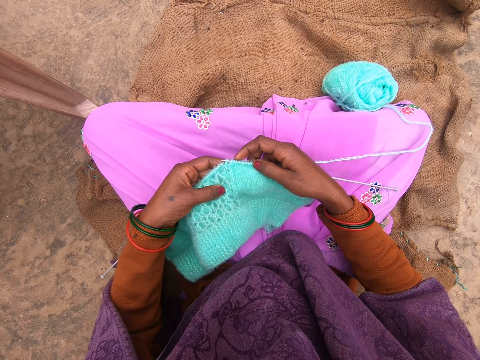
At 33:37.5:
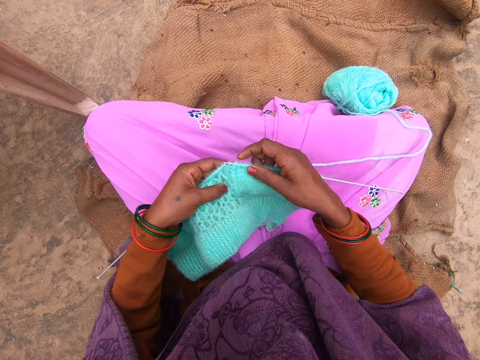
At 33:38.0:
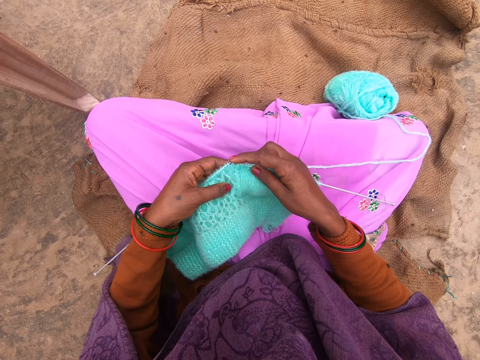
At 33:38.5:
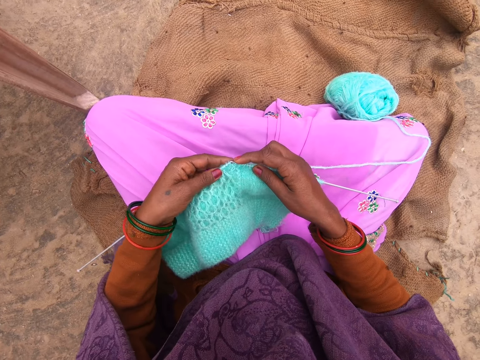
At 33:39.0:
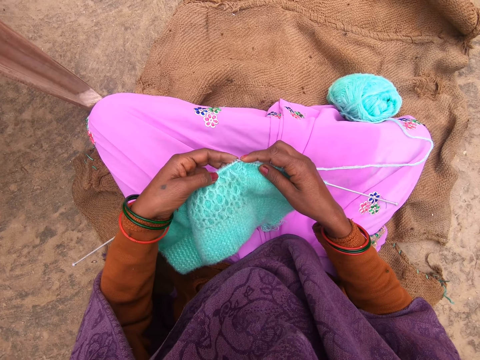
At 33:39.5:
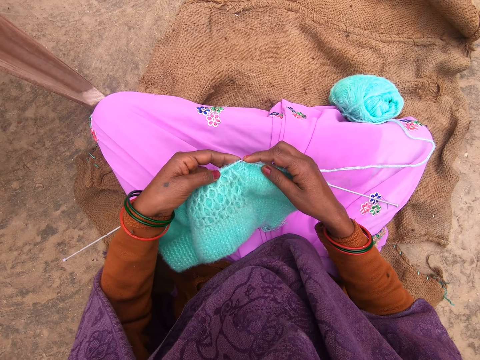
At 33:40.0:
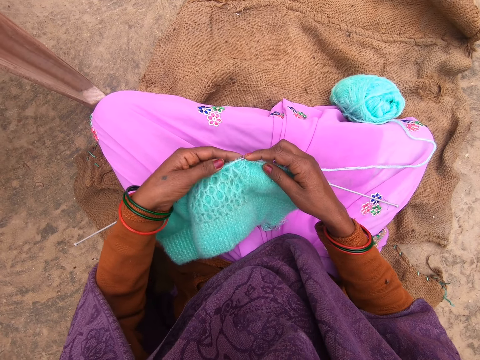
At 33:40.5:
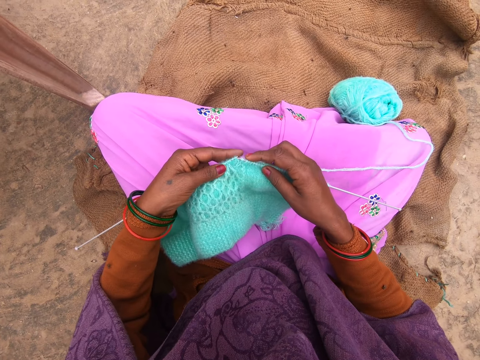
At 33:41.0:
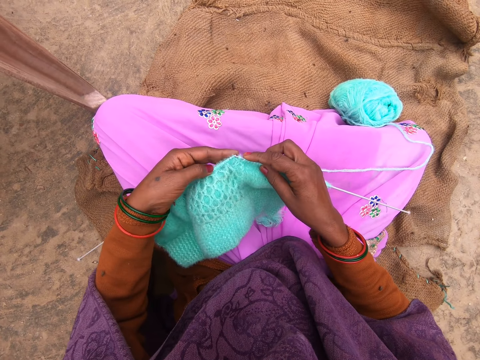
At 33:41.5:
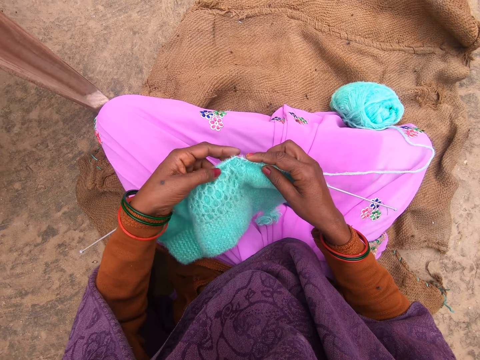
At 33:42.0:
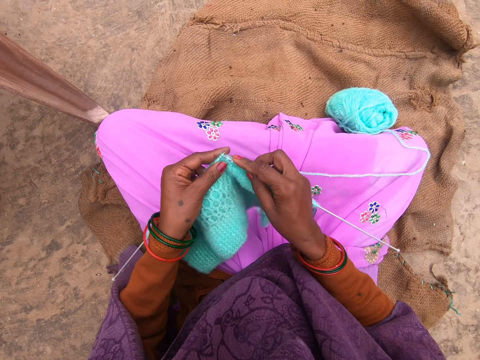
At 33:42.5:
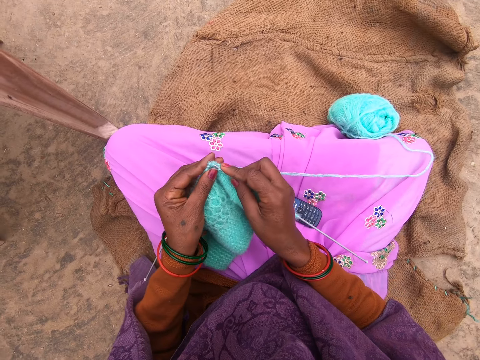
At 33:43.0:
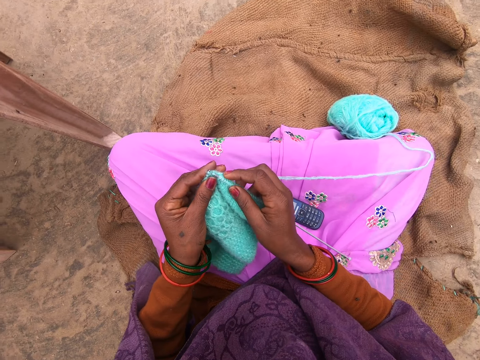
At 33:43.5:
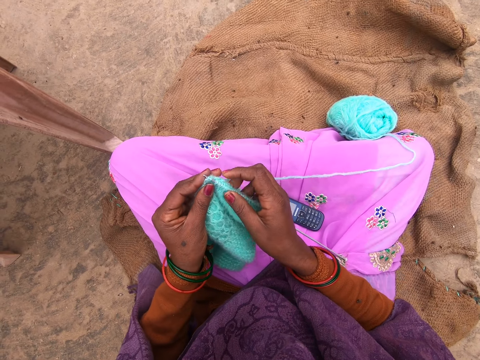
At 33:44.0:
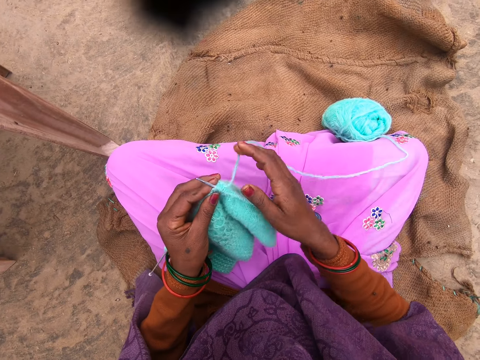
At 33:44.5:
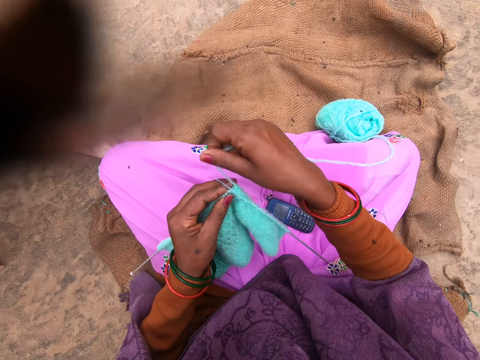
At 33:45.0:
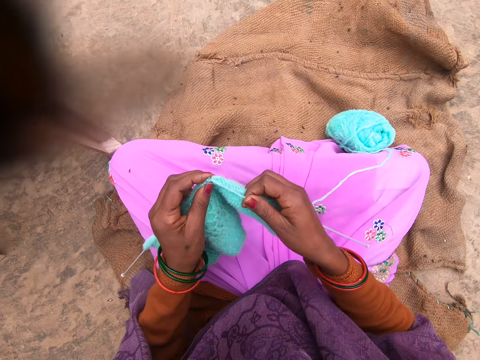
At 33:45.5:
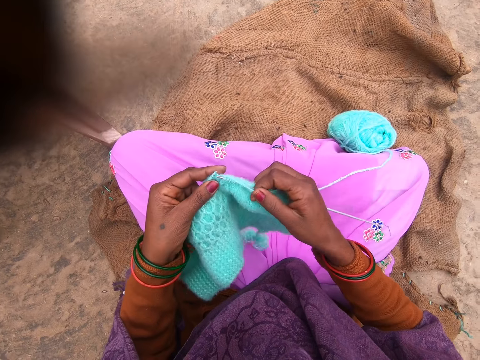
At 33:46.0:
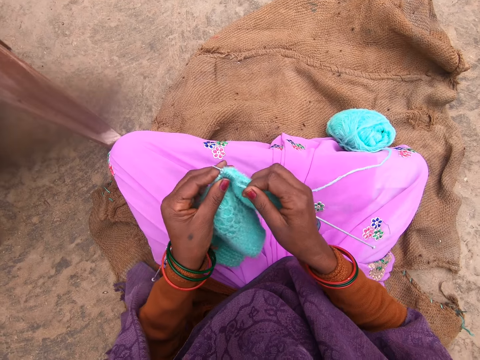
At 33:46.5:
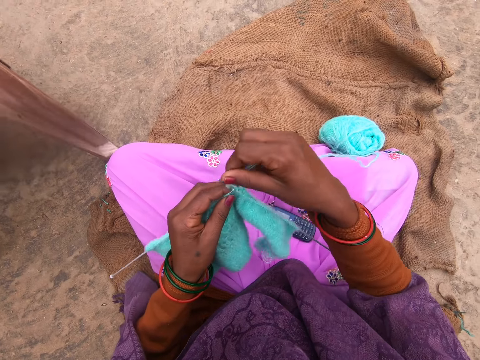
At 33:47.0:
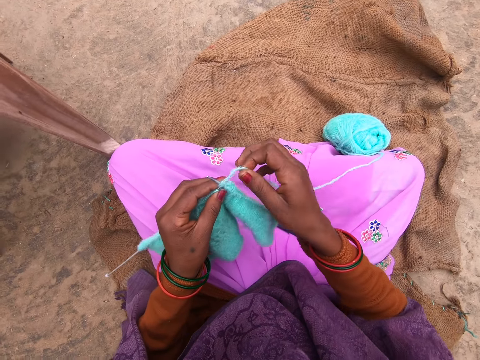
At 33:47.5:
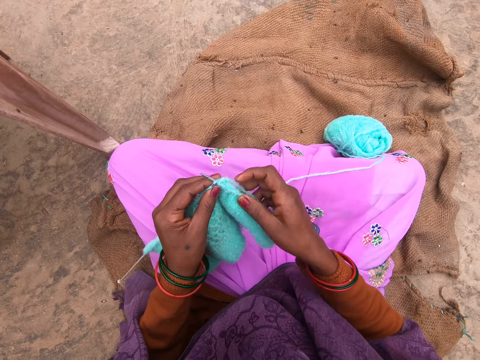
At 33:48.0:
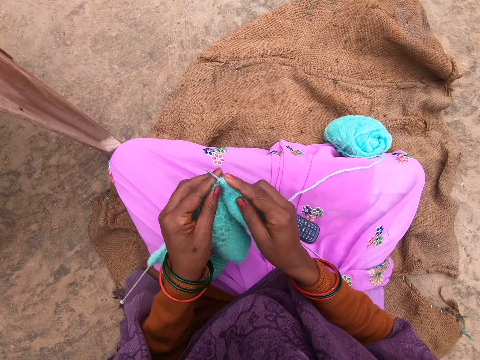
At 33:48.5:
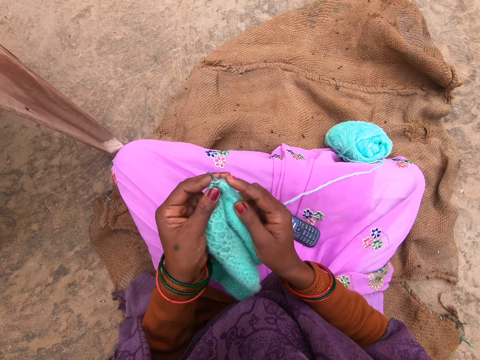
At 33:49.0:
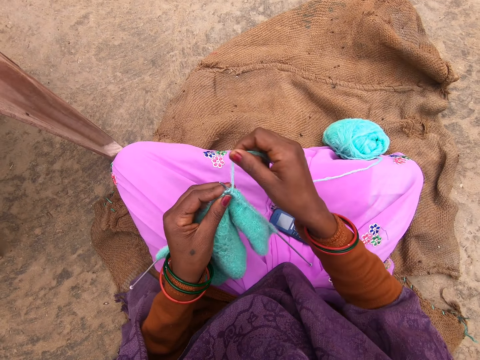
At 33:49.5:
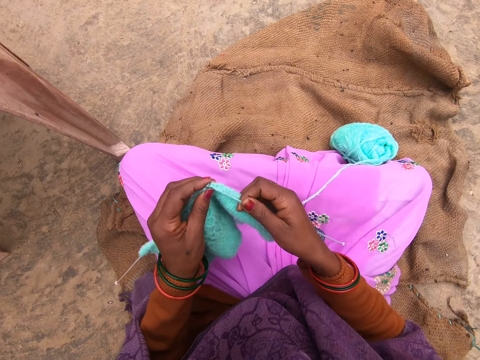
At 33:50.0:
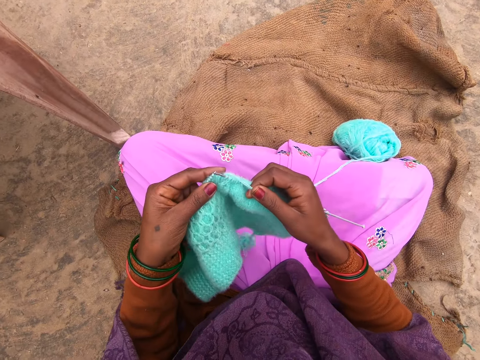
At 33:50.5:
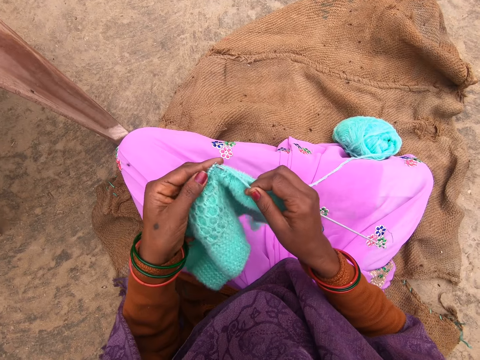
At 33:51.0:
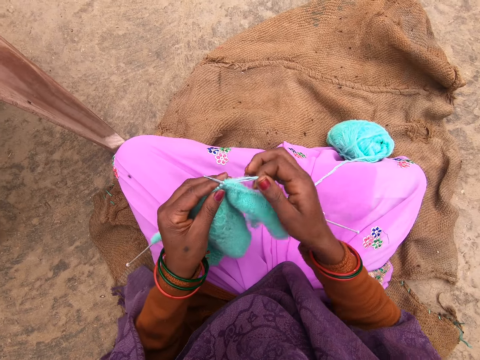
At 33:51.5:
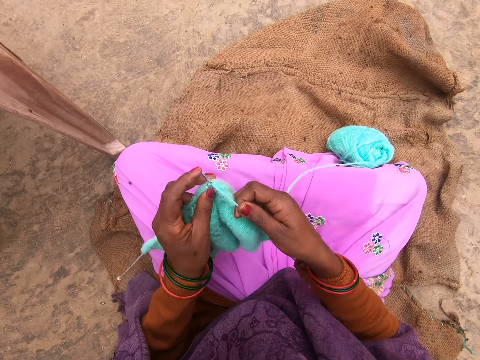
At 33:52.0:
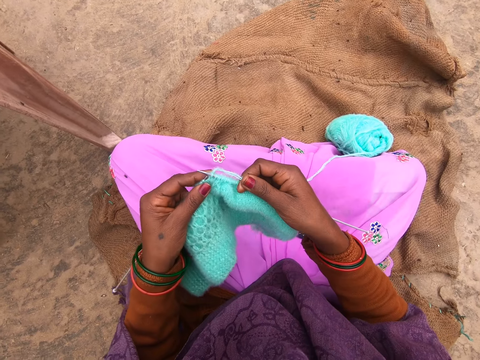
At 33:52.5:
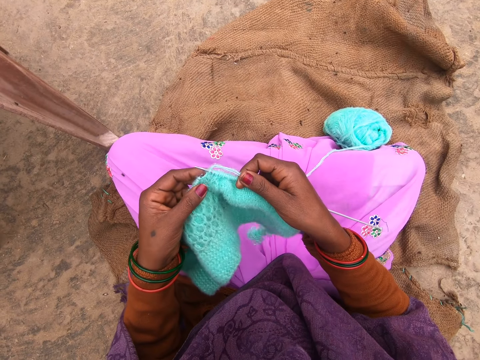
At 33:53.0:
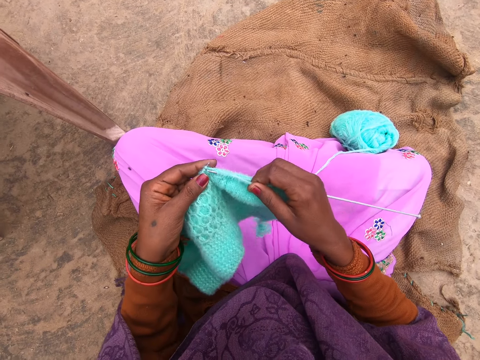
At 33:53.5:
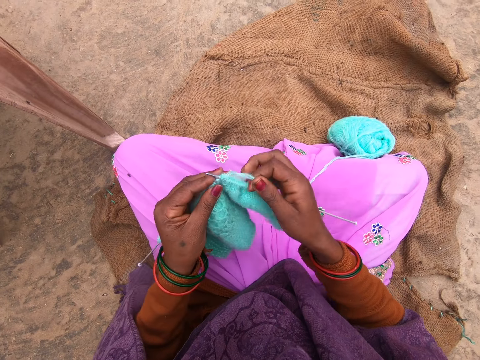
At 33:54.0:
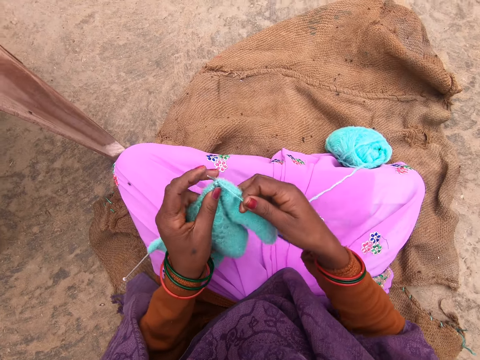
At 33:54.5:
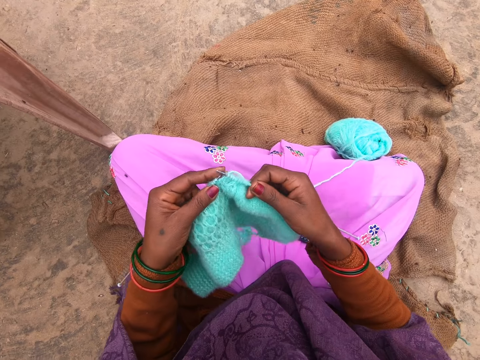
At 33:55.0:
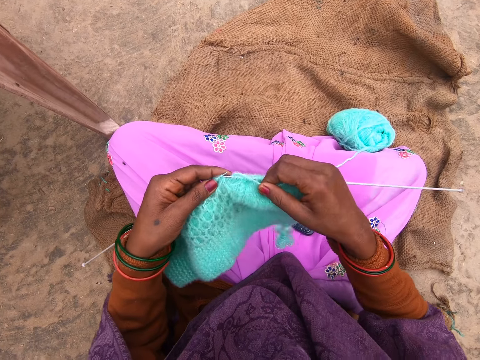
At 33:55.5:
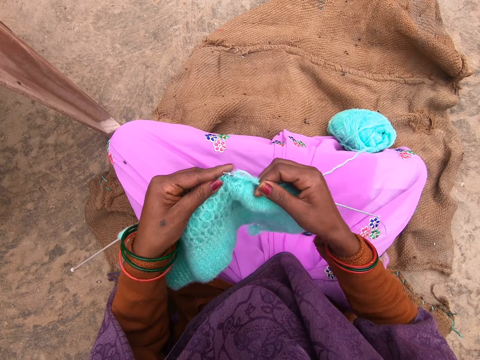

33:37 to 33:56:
The camera wearer knits the thread with the knitting needles. They fold a thread on a needle. They knit using the needle. They fold the thread on the needle. They unfold the thread from the needle. They fold the thread on the needle. They knit using the needle. They fold the thread on the needle. They knit using the needle. They fold the thread on the needle.

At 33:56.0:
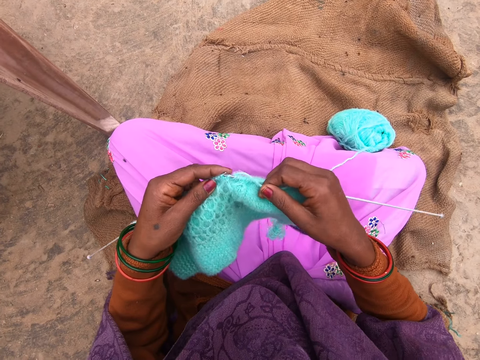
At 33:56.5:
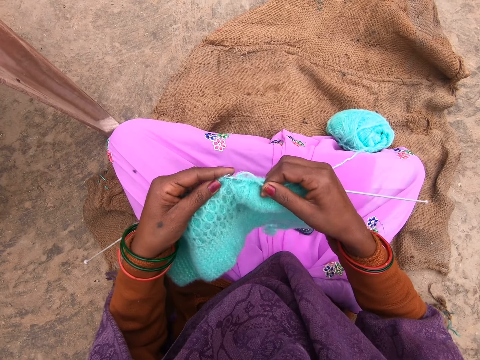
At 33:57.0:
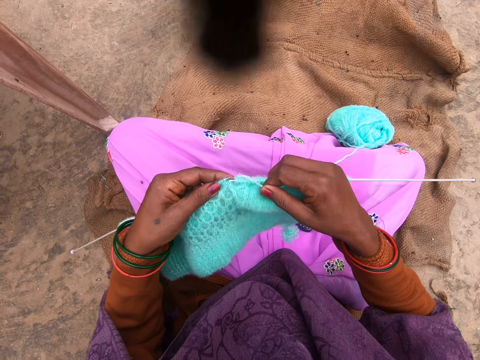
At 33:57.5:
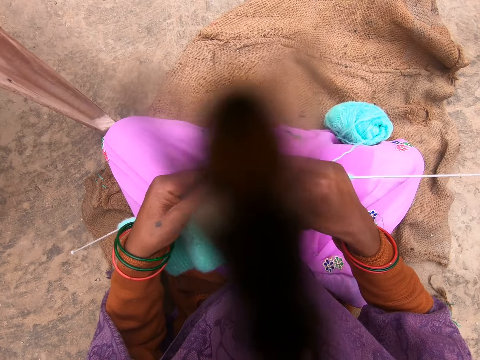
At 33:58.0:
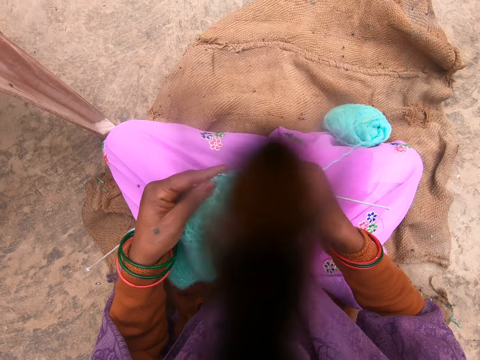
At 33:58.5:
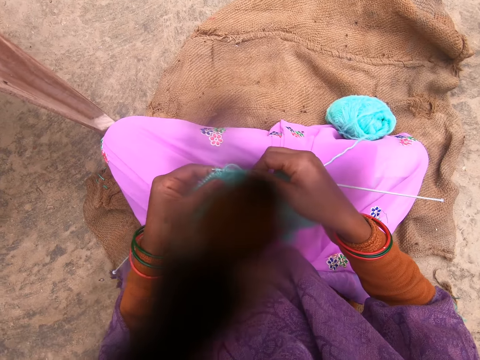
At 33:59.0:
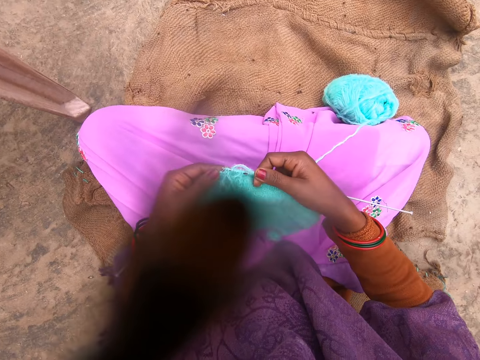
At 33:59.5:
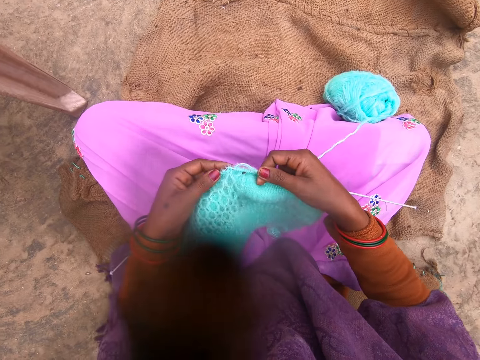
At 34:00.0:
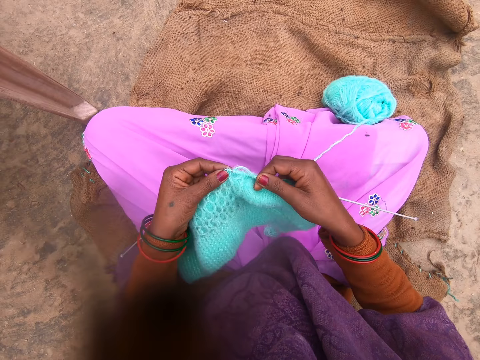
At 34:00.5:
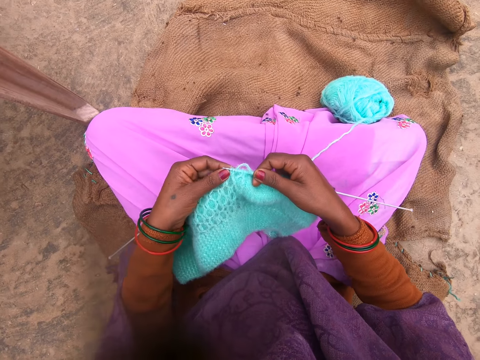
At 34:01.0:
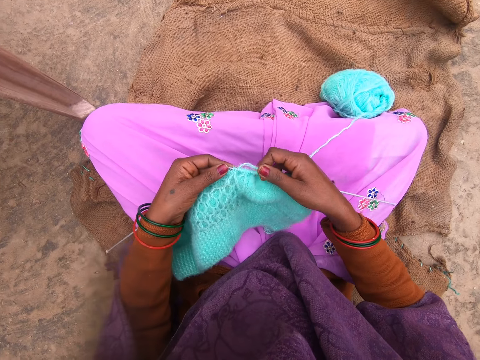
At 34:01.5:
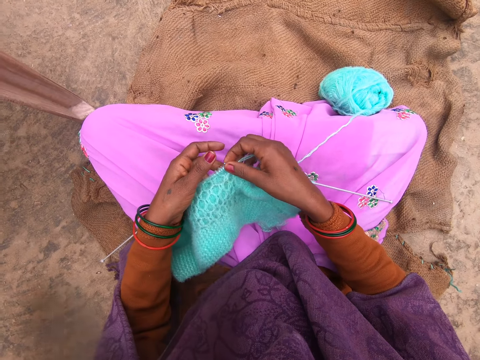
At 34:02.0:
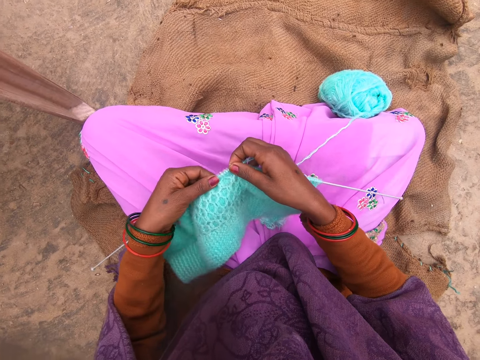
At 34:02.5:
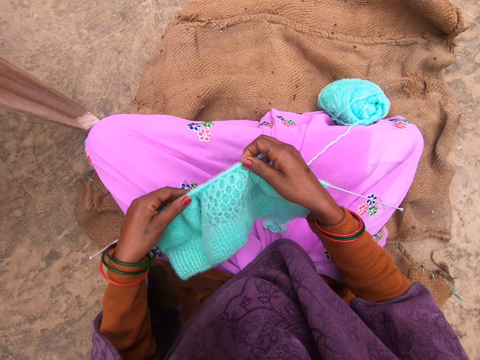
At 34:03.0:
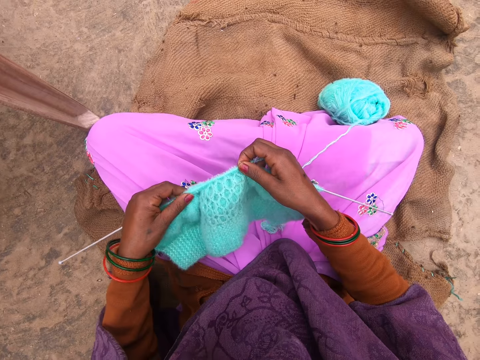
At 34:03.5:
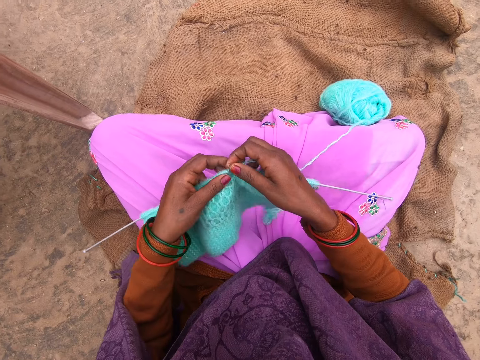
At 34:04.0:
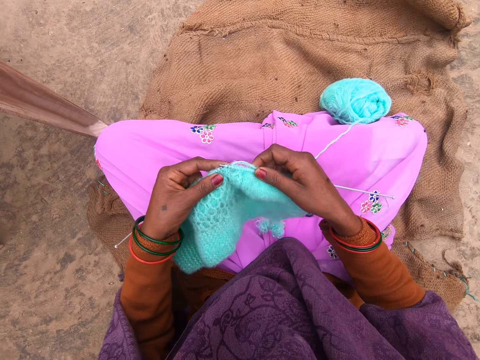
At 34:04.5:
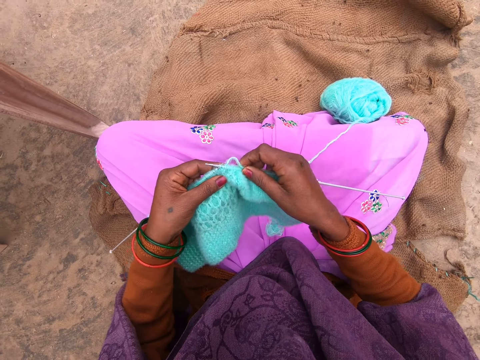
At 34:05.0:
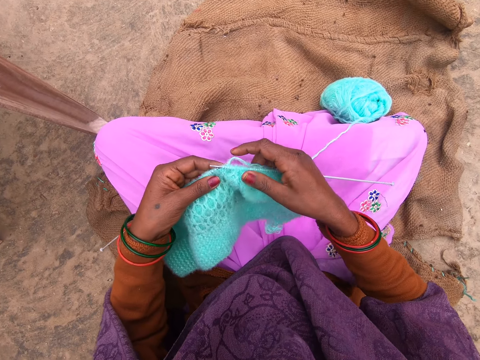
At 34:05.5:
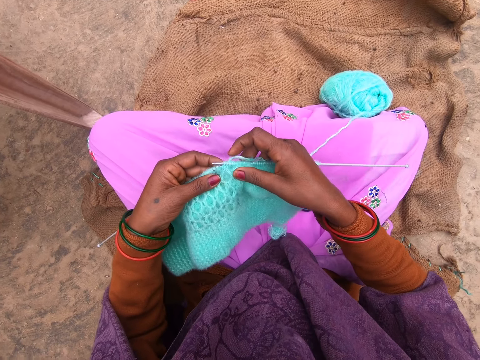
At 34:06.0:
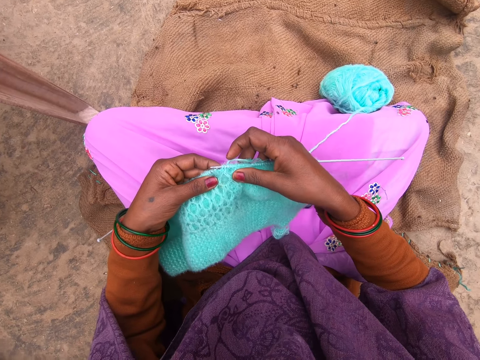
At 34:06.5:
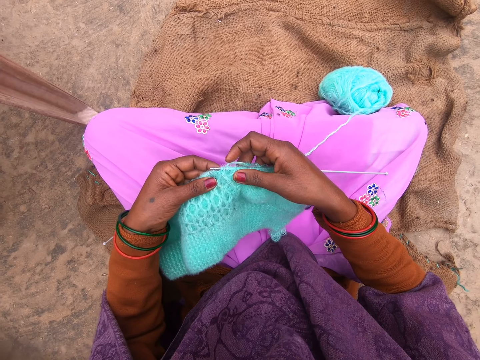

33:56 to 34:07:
The camera wearer pushes the thread.
